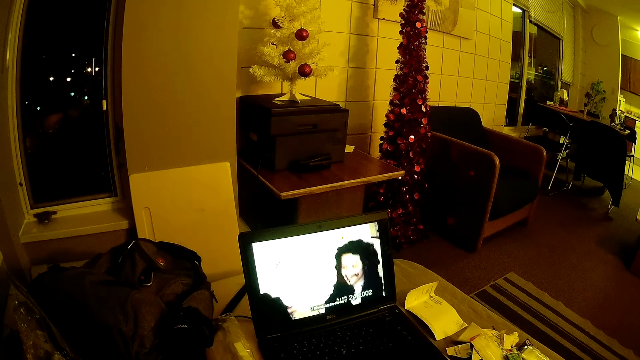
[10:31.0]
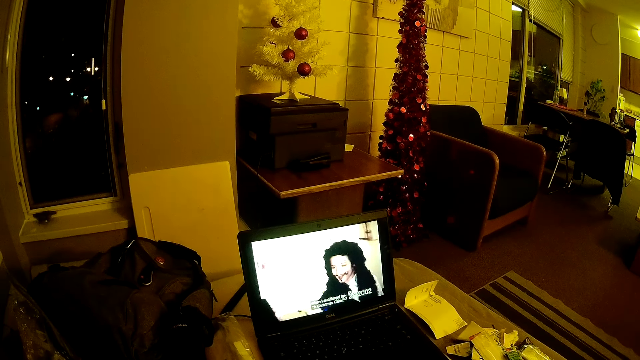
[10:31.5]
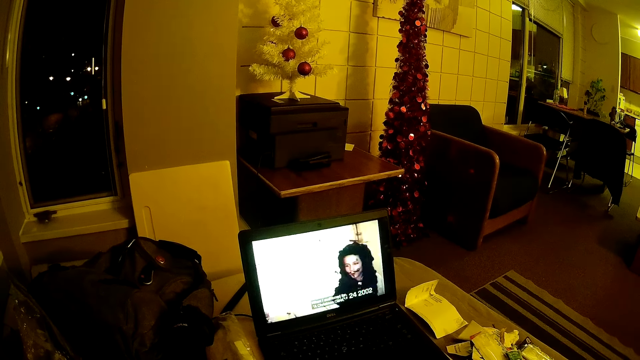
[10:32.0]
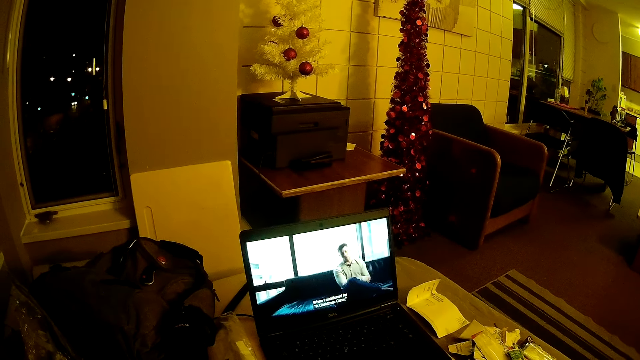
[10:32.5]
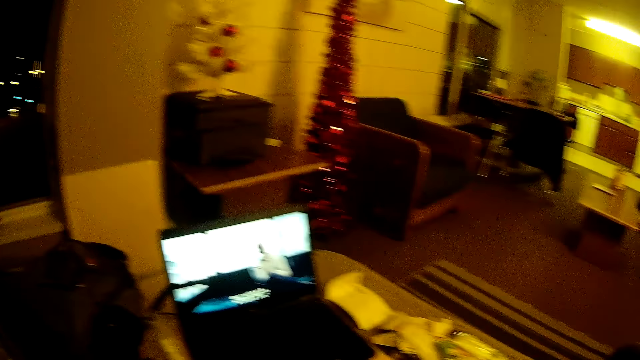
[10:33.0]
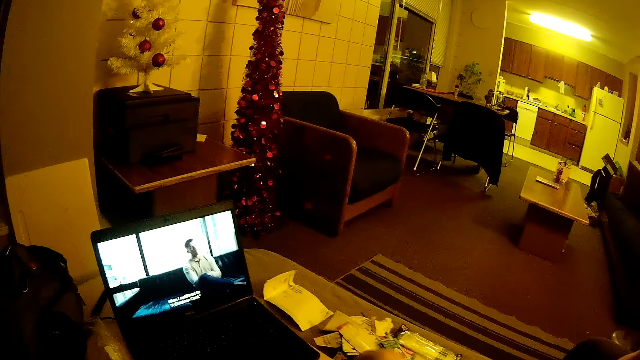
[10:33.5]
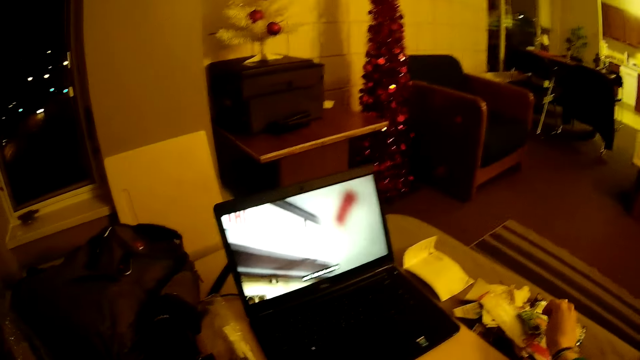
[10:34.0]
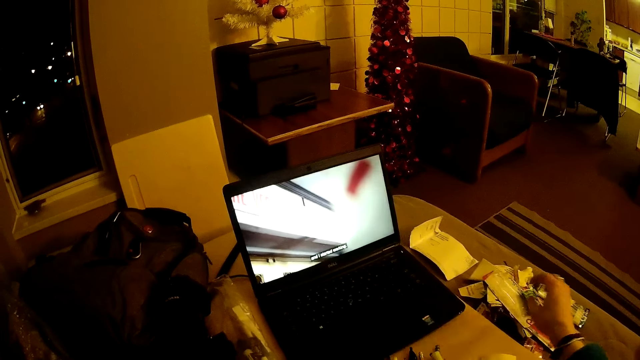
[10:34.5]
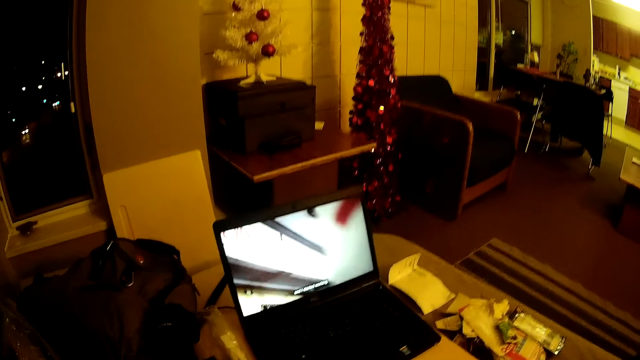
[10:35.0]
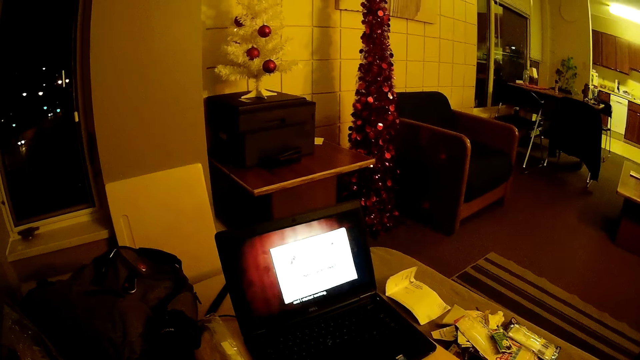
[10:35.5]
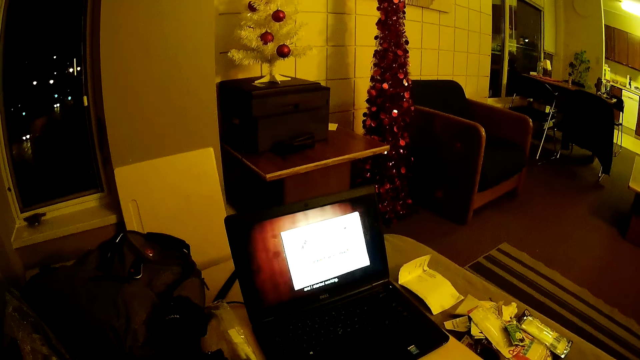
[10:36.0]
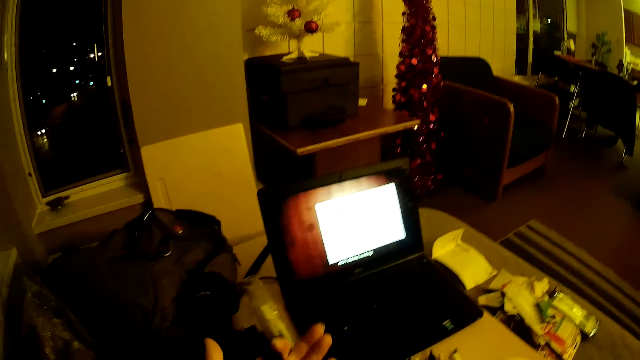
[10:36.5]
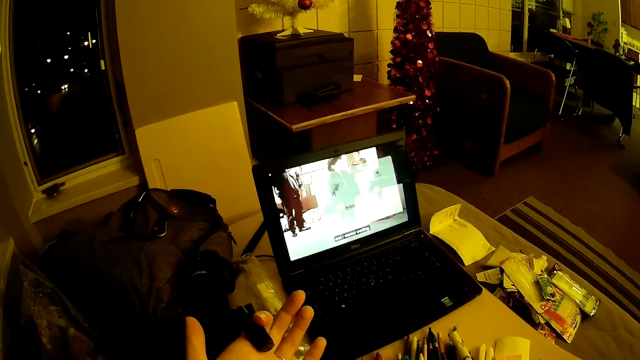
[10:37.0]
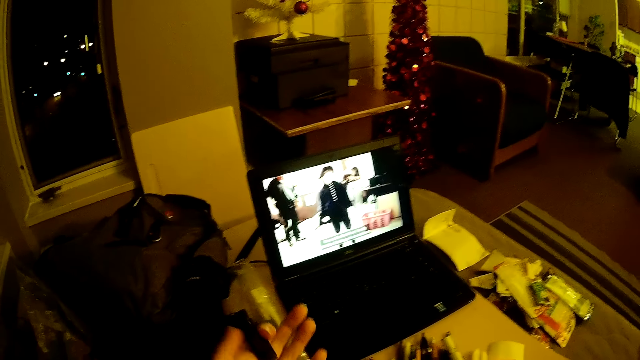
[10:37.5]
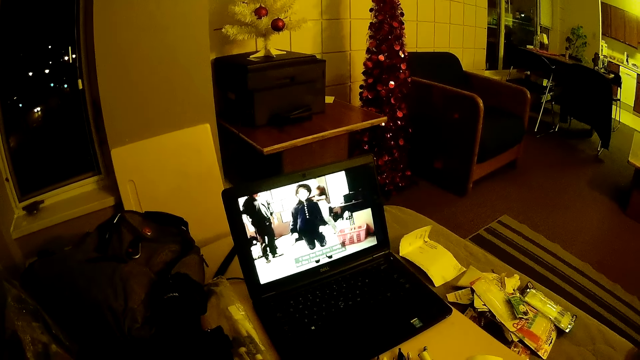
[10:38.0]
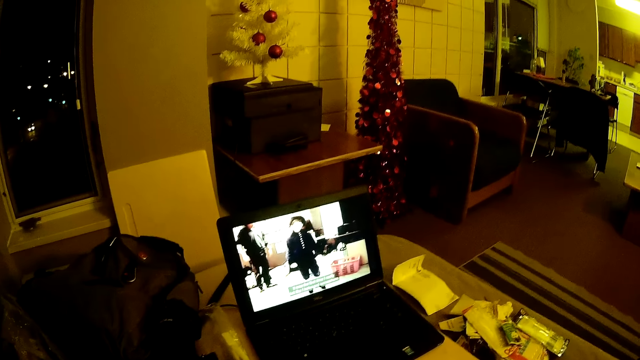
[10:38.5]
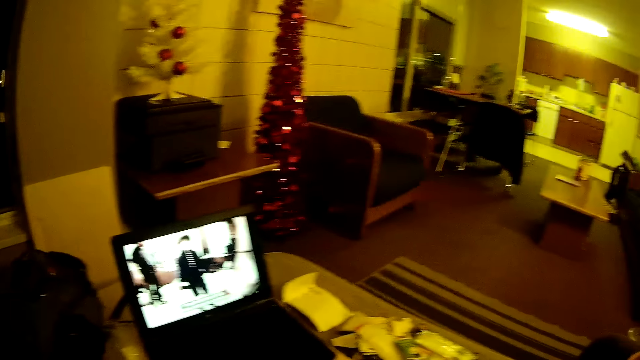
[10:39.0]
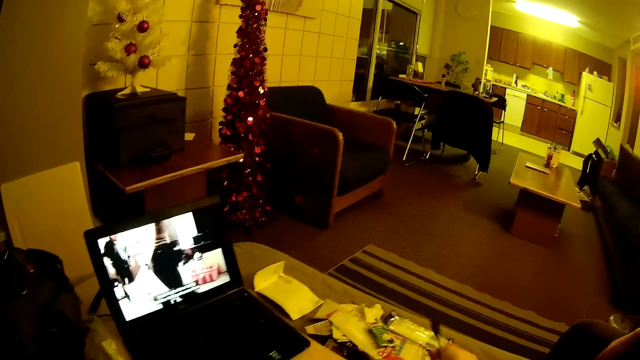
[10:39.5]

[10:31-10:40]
The camera wearer looks around the room. They drop something on the table. They watch the video on the laptop. They look at a pen on the hand.

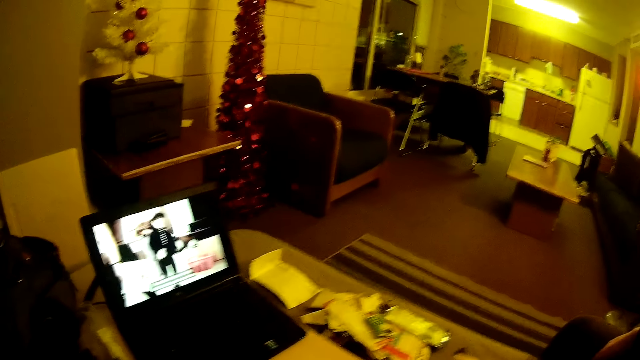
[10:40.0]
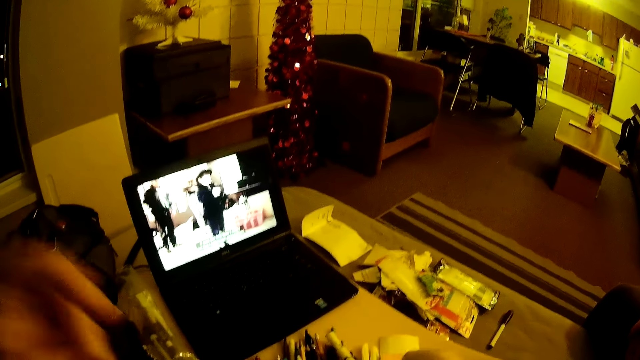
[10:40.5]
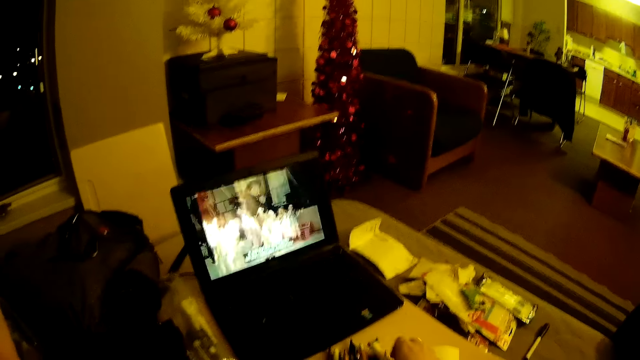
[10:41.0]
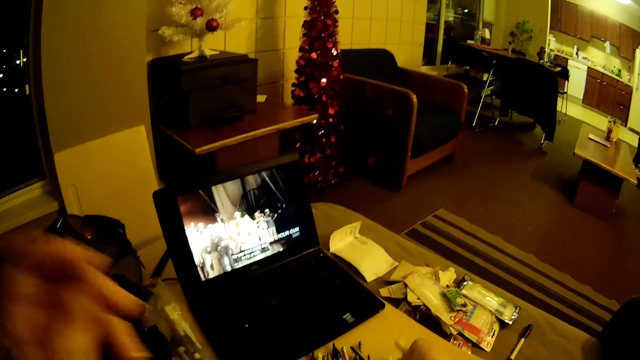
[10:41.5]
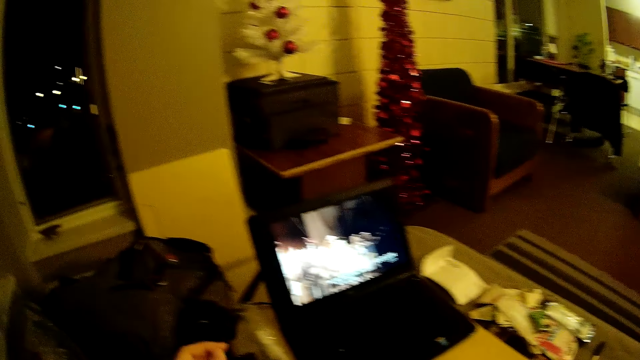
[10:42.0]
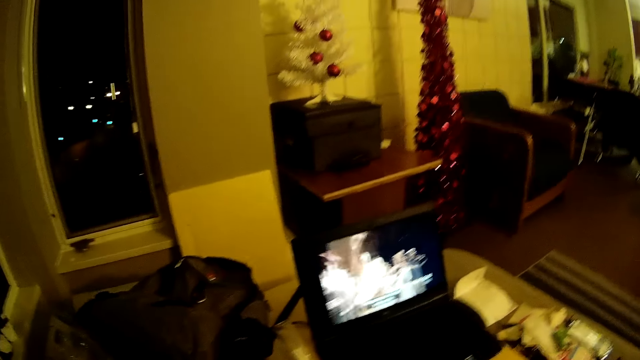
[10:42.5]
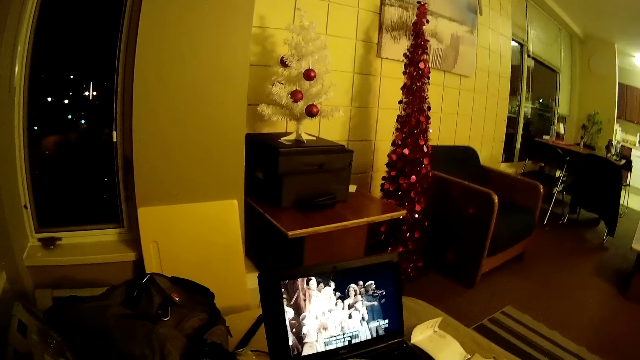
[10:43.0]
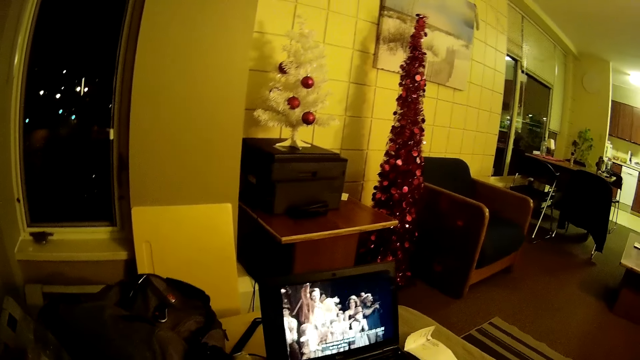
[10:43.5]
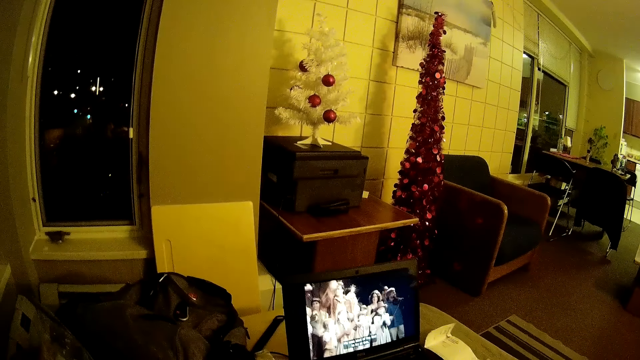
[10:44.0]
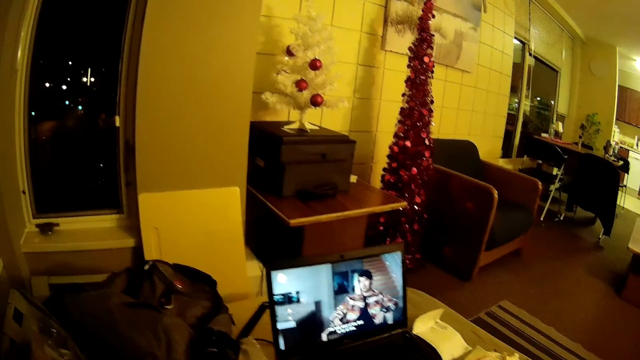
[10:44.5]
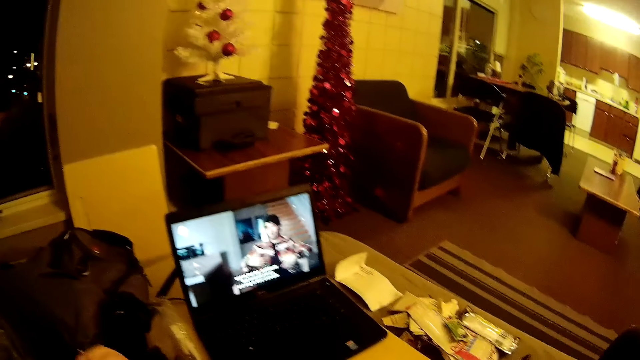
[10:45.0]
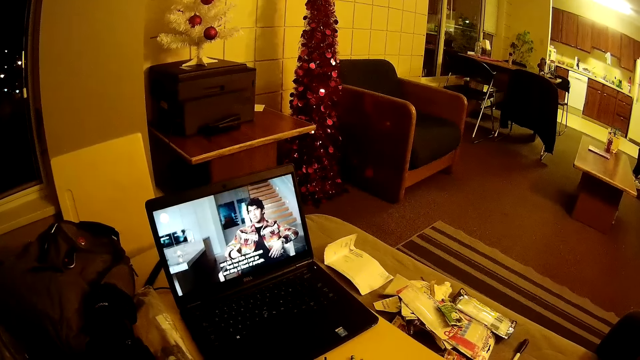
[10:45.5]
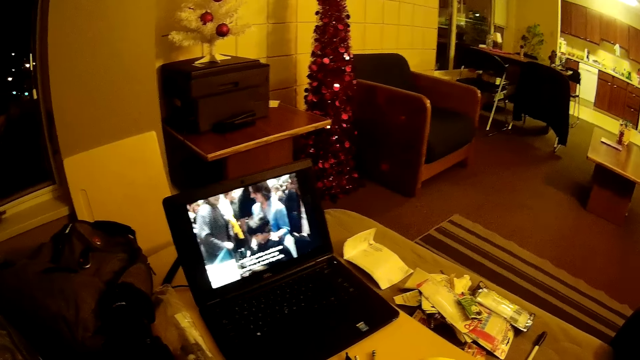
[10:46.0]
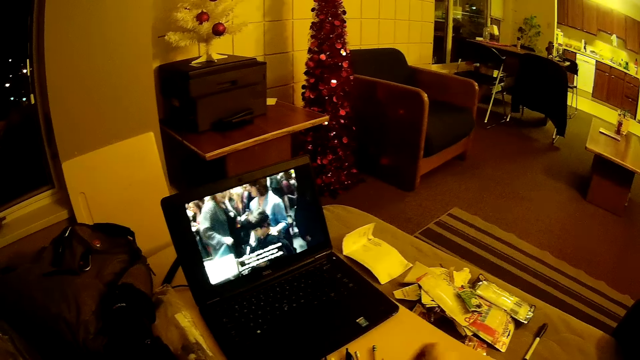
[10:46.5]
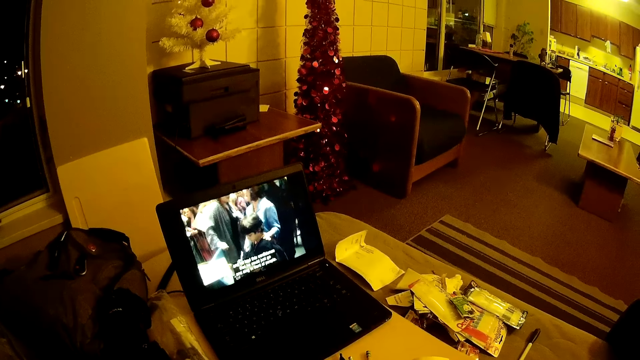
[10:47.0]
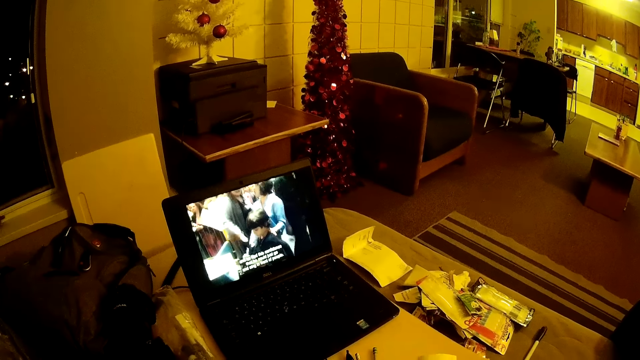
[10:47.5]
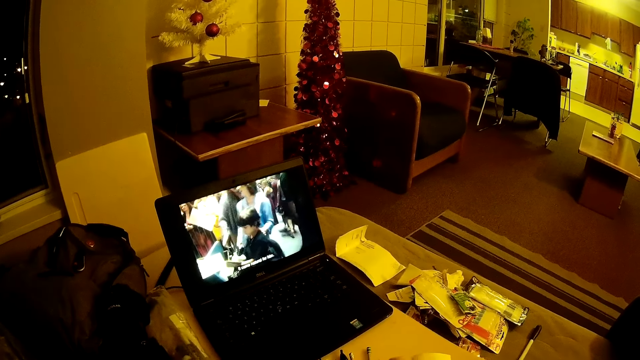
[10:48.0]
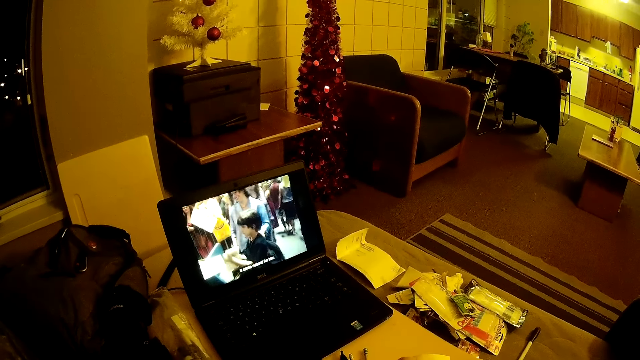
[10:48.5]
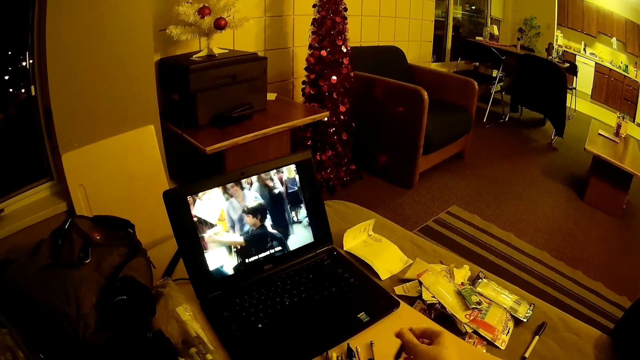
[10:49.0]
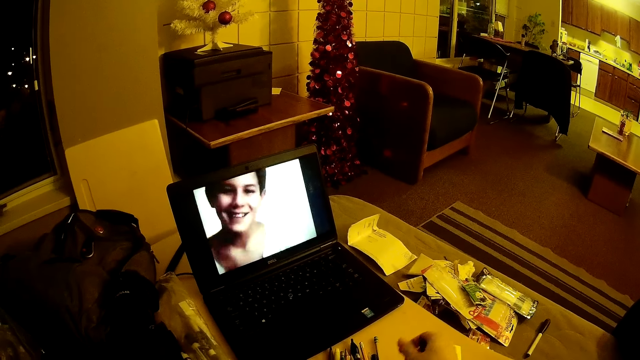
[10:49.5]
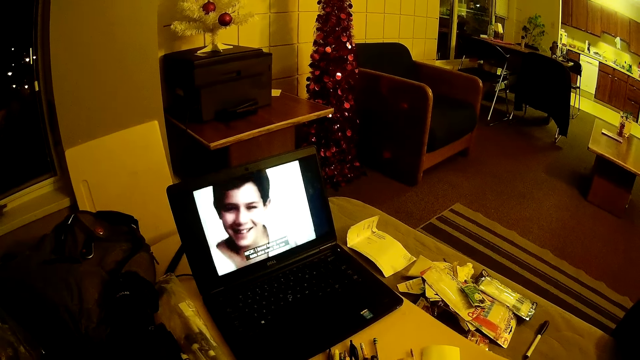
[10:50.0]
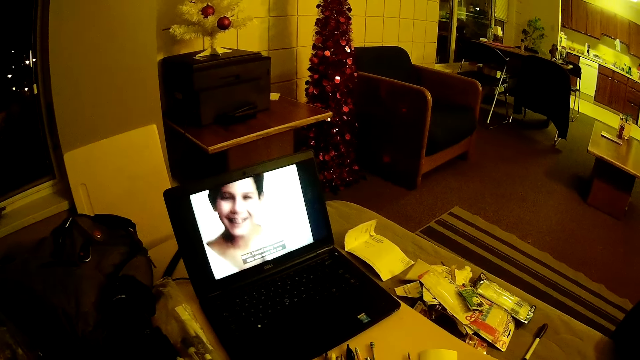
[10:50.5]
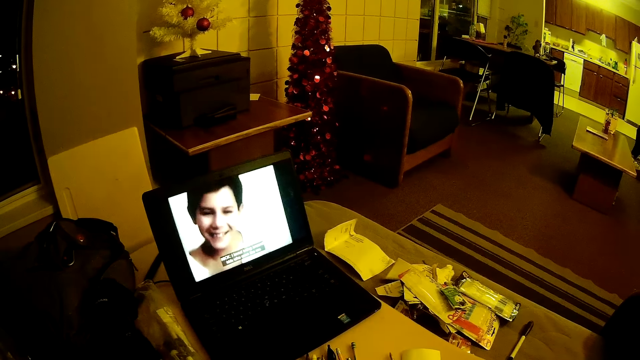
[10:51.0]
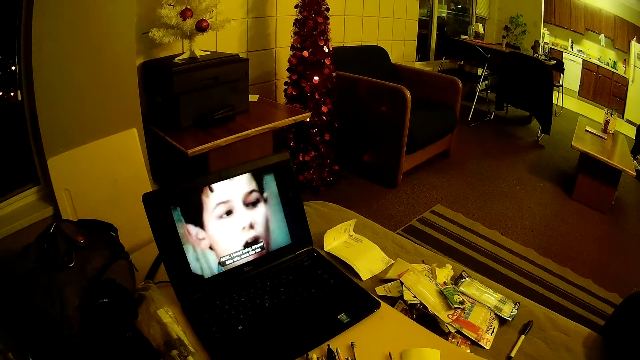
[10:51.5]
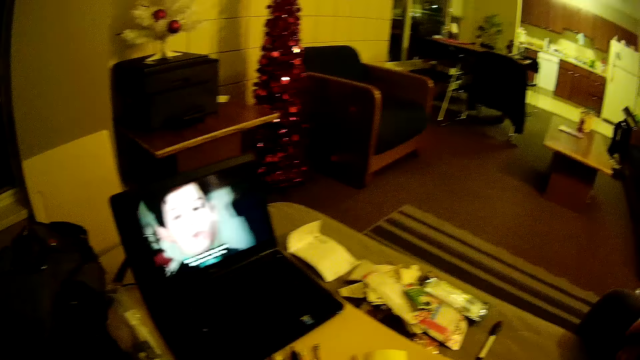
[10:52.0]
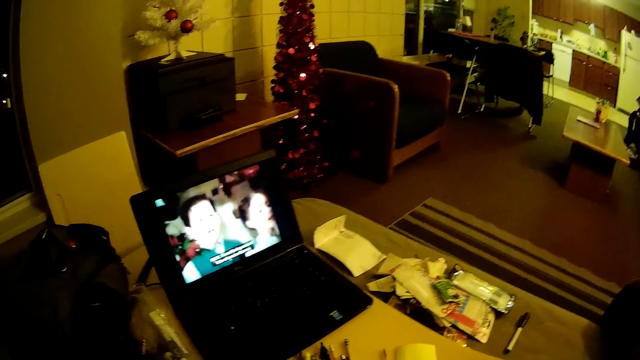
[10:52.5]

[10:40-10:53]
The camera wearer puts a pen on the table. They touch the face. They pick up the pens. They watch the video on the laptop. They arrange the pens on the table.
